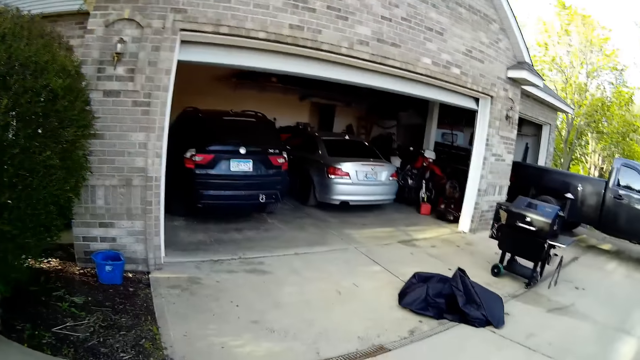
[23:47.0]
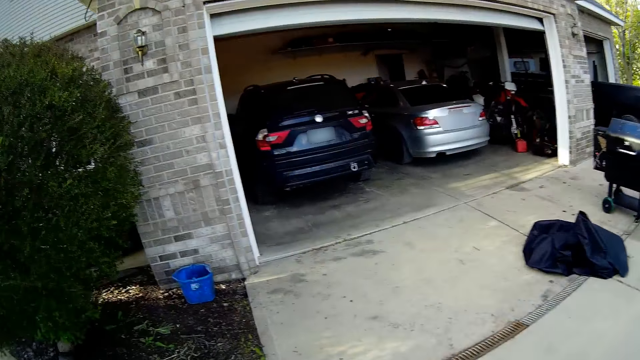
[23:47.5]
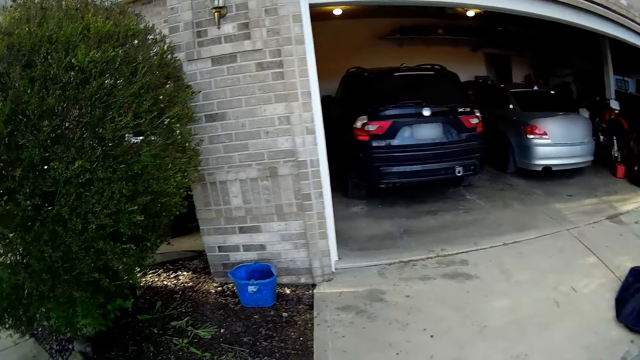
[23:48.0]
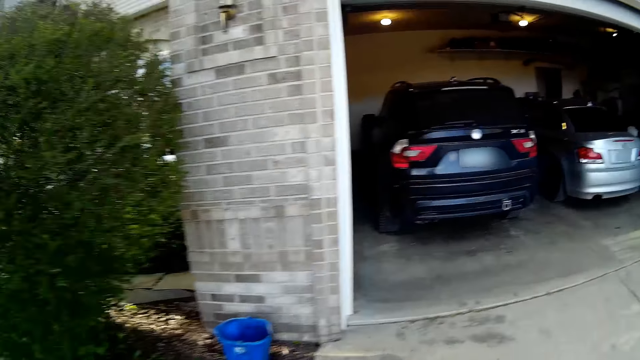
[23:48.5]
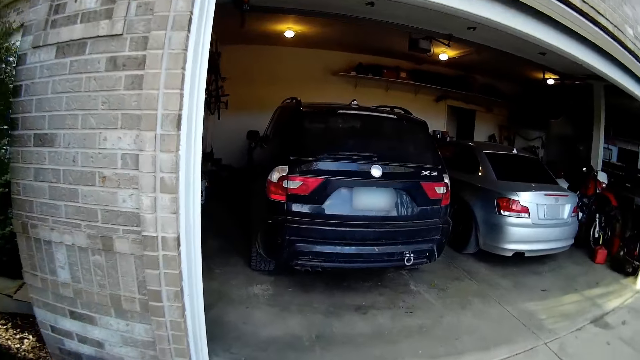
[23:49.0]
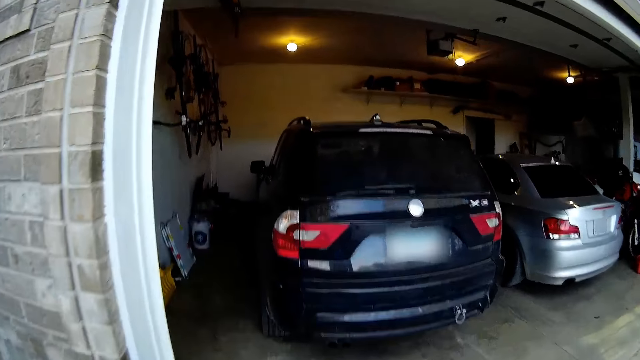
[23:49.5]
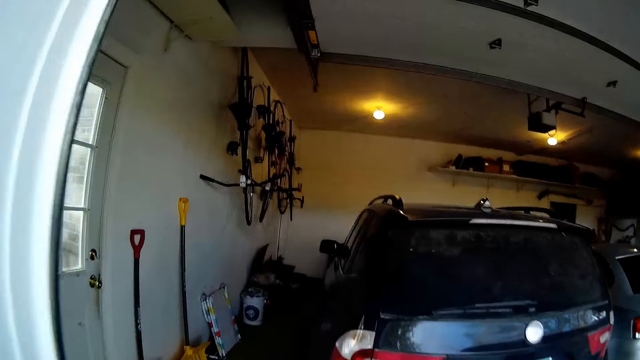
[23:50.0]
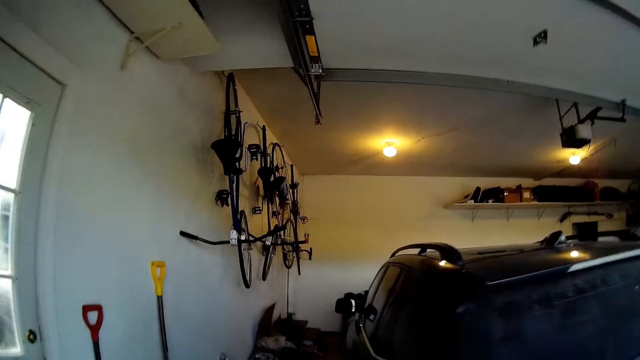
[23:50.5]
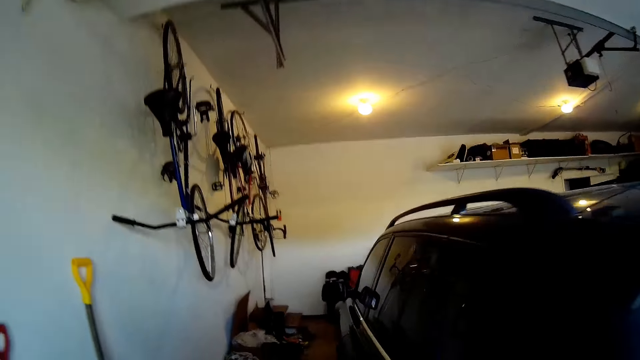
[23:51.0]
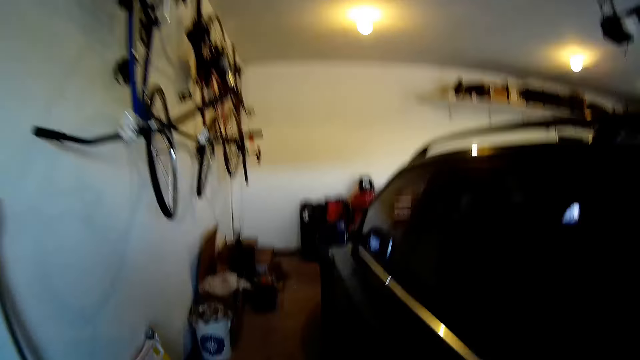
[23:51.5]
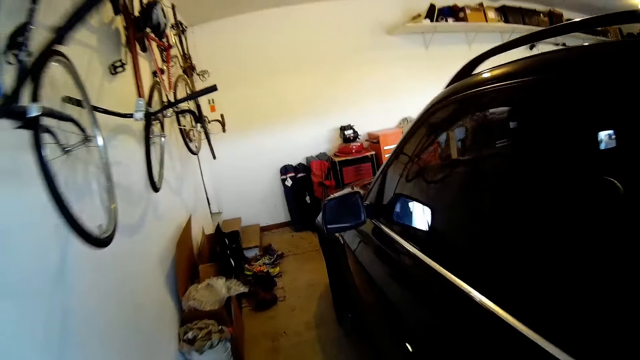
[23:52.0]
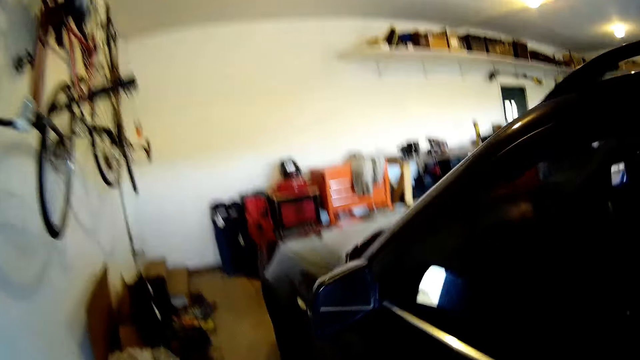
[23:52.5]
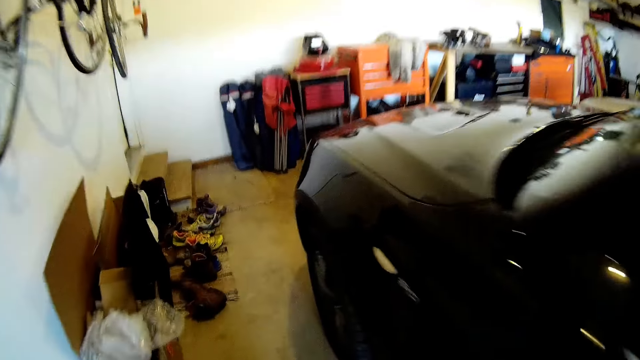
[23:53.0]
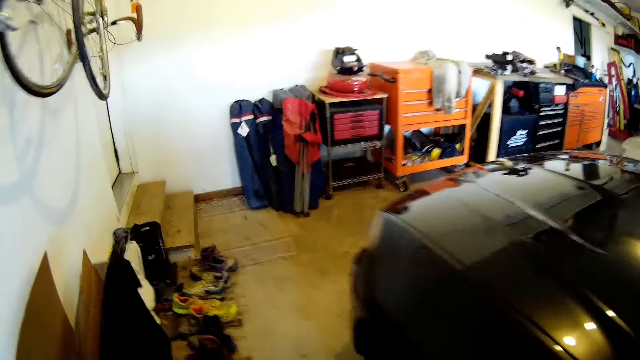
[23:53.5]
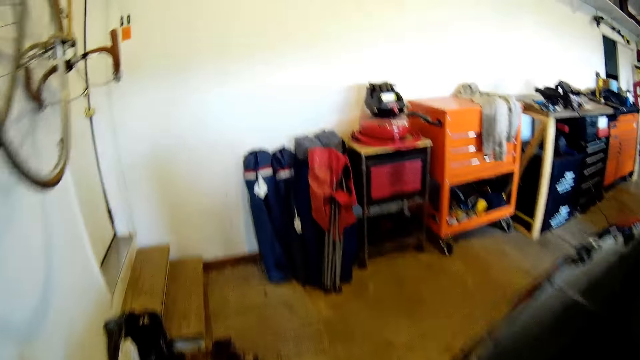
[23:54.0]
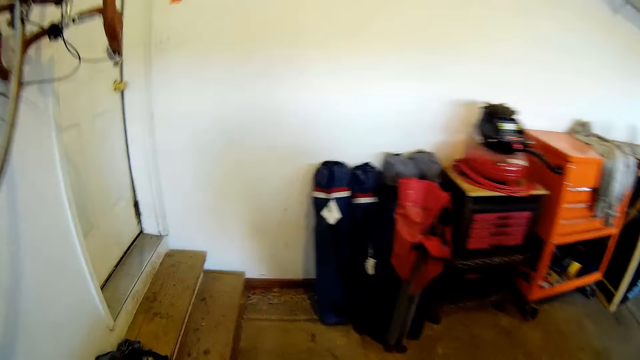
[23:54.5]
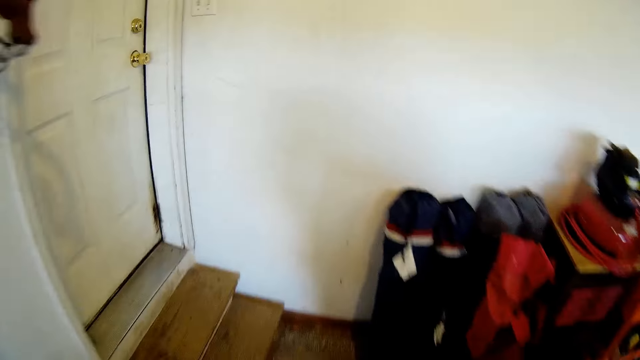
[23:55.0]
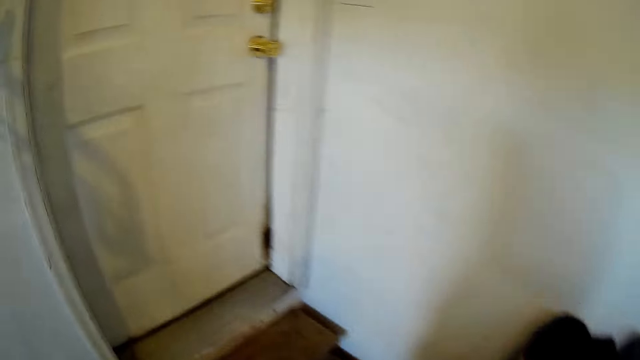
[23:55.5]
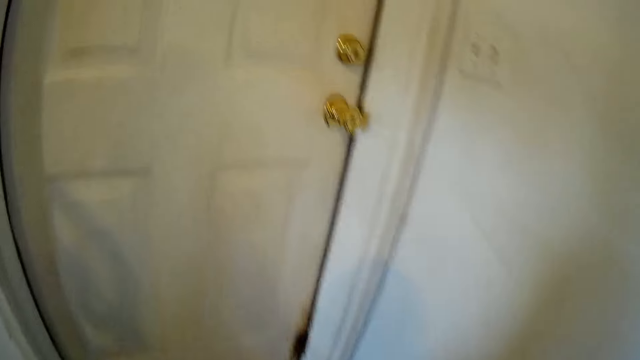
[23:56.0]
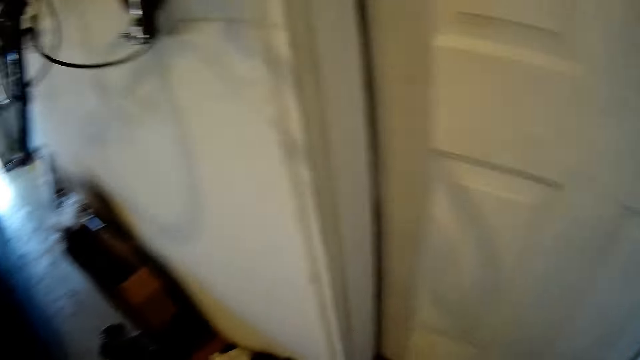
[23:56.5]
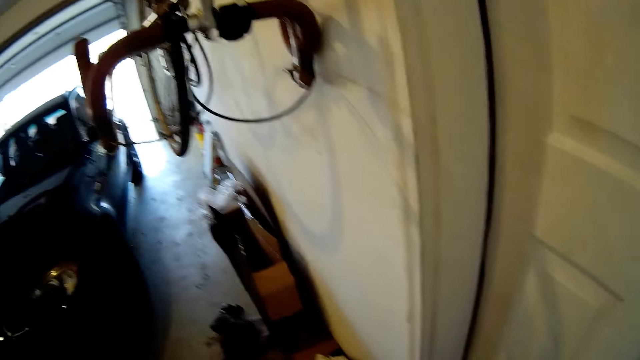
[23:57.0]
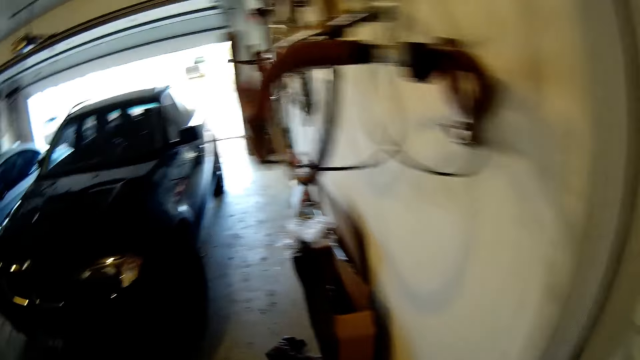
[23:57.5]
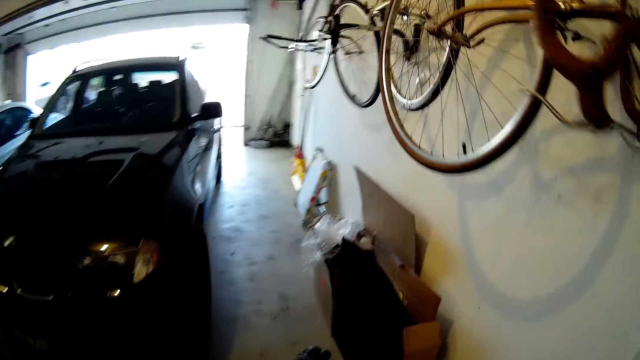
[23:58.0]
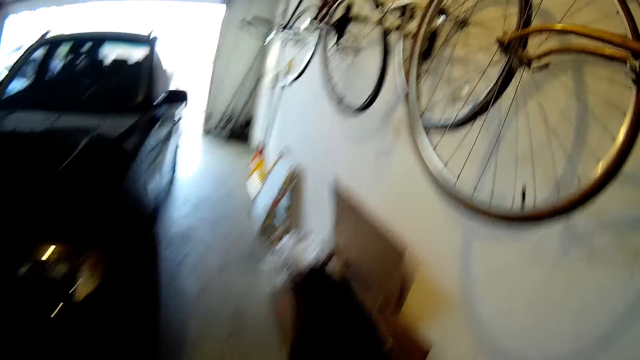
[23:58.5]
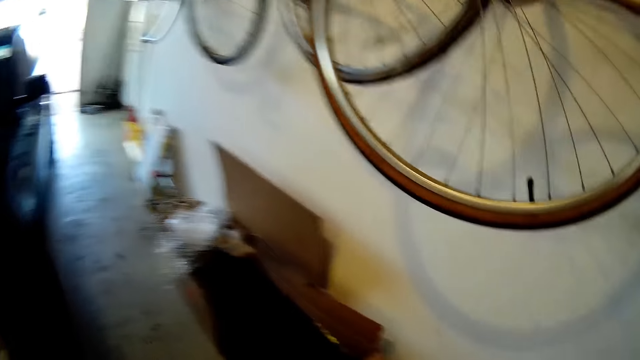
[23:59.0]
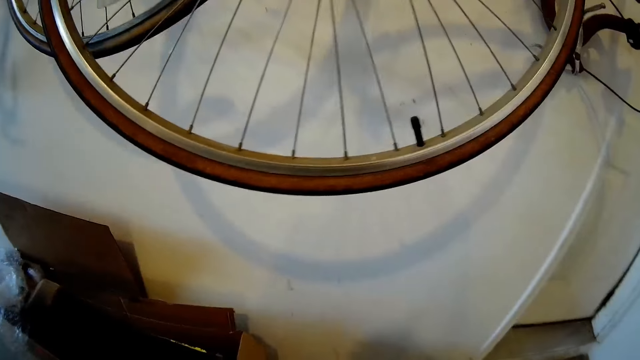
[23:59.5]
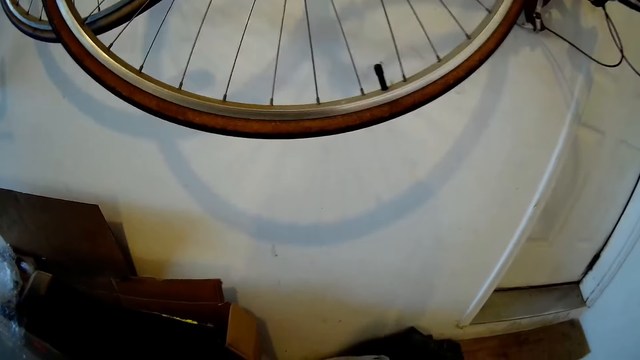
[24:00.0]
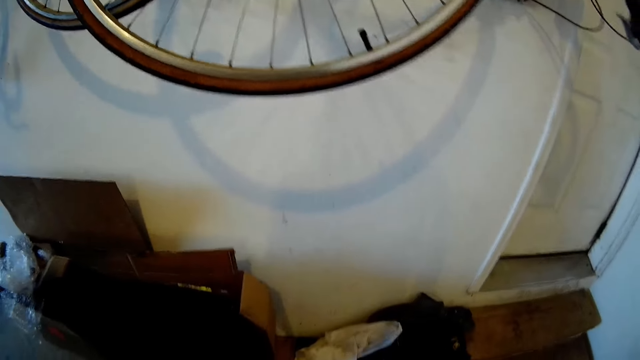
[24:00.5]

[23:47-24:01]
The camera wearer enters into a garage. They look around.

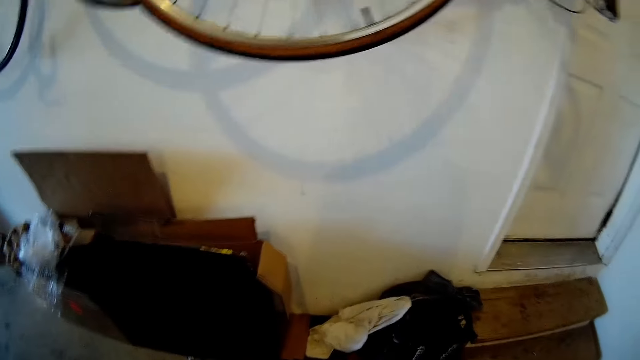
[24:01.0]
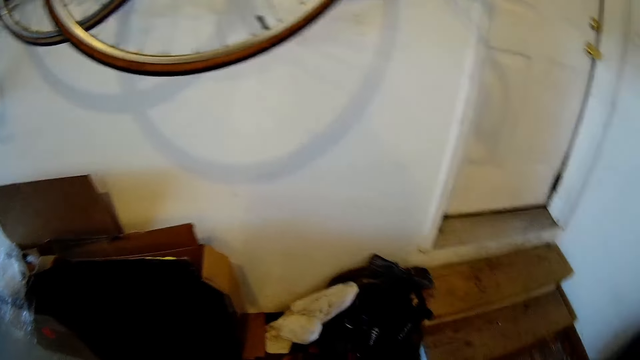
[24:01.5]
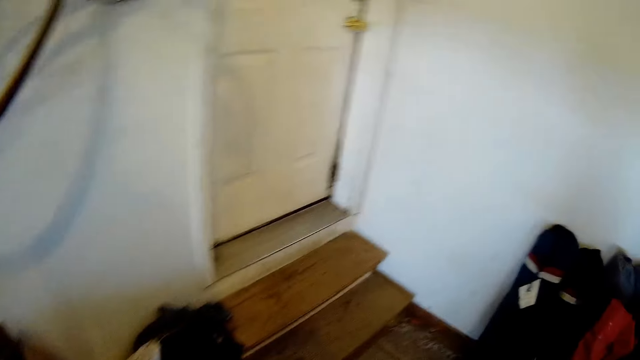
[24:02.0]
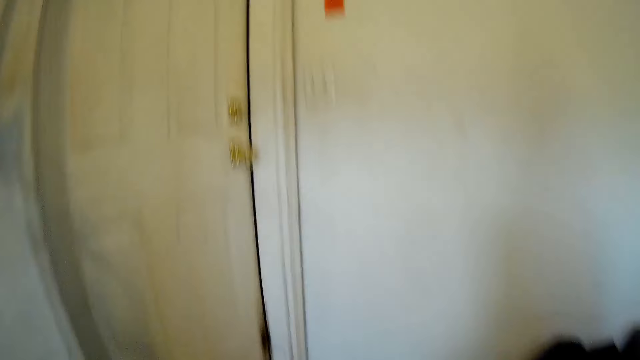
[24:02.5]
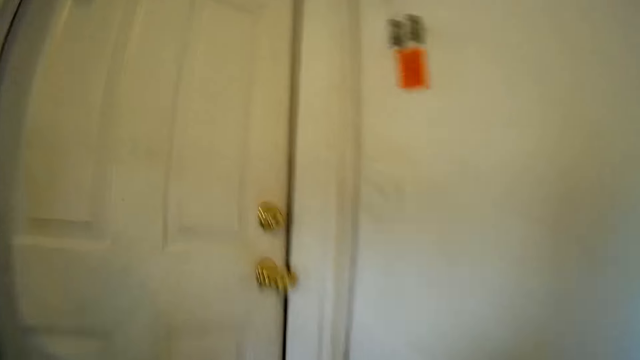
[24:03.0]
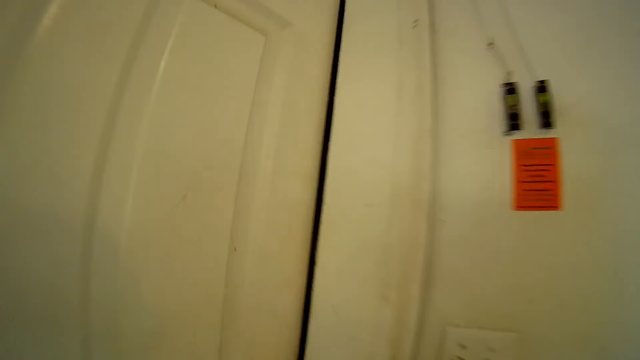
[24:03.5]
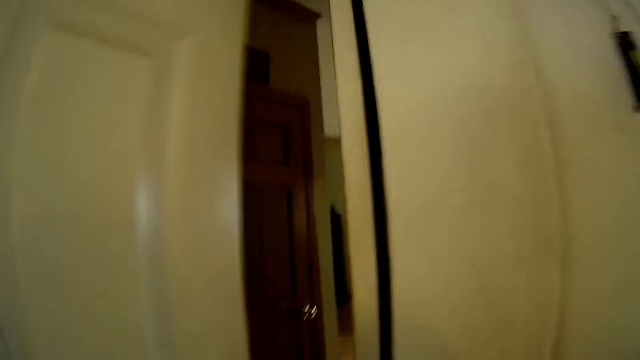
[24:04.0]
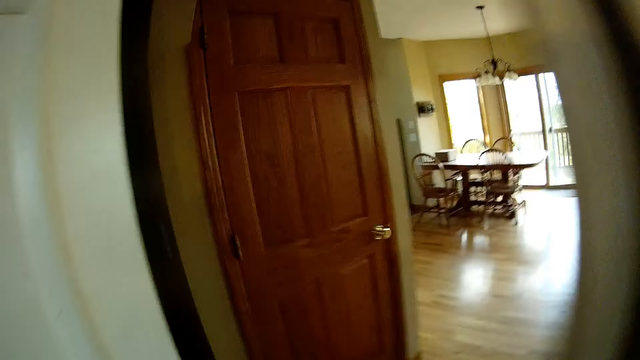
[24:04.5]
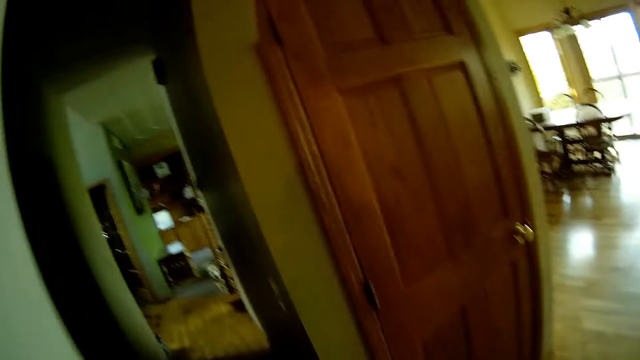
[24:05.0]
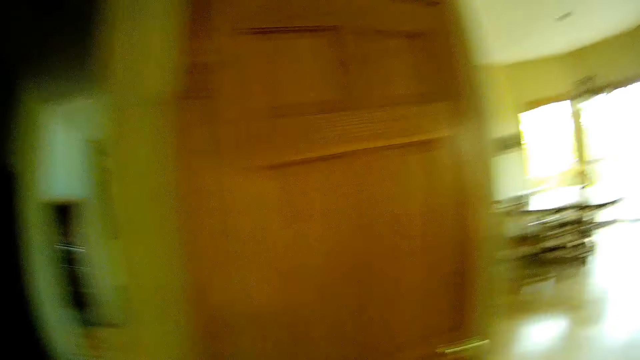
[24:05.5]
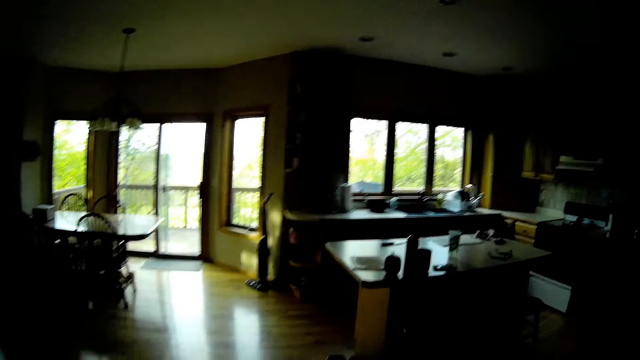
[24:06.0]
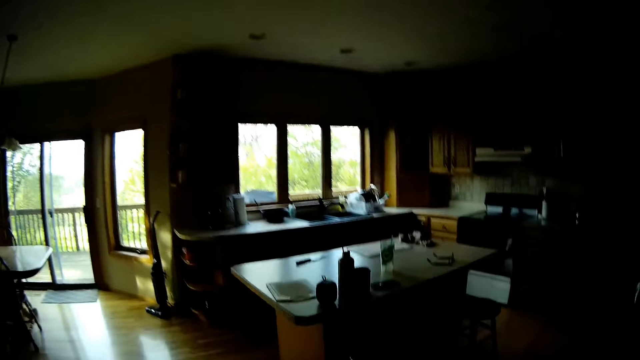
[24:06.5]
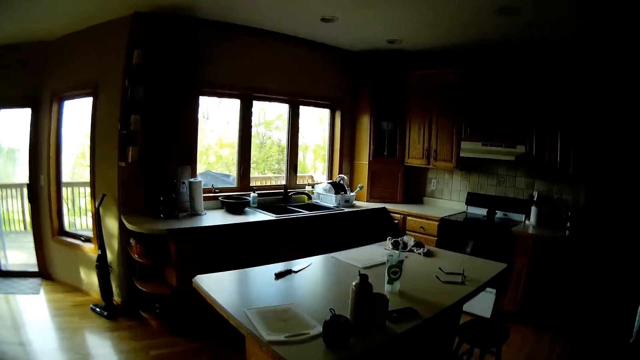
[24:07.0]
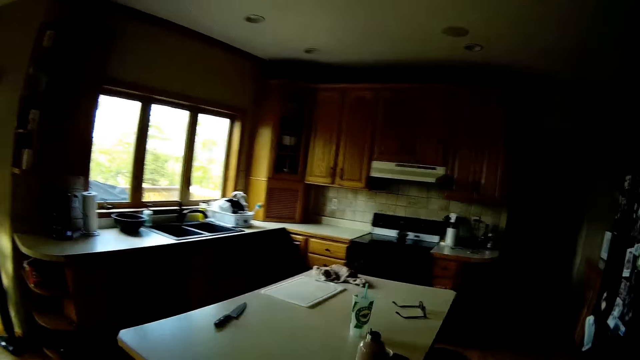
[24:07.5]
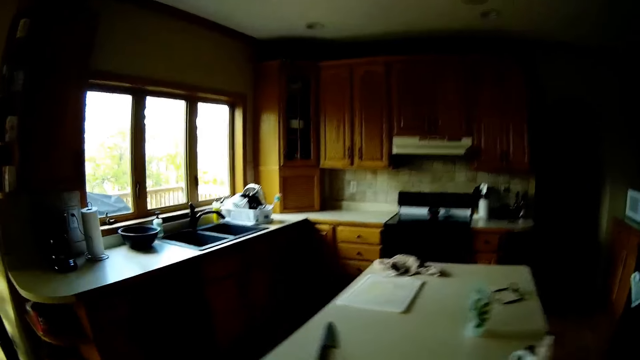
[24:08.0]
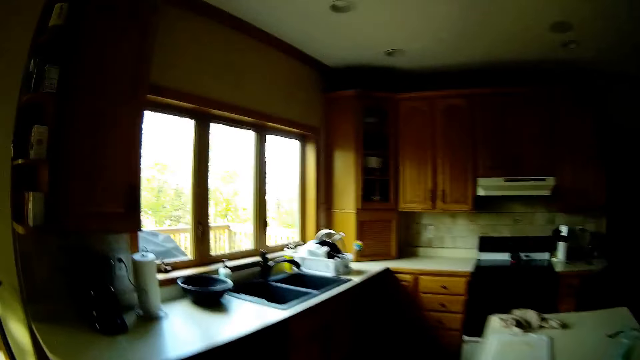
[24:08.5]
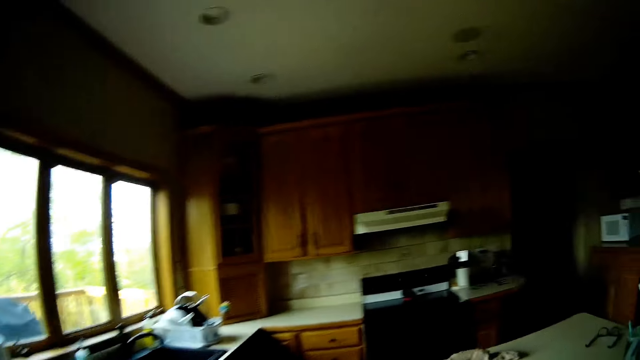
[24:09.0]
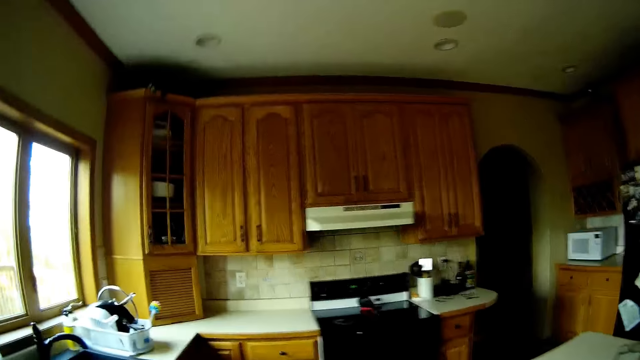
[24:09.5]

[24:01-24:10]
The camera wearer opens a door with her right hand. She talks to the dog. She enters into a living room.
